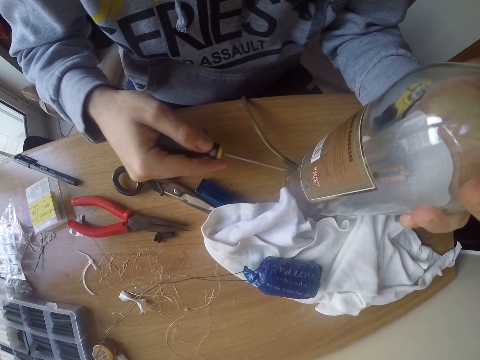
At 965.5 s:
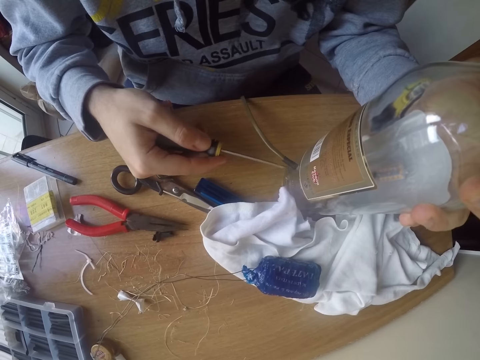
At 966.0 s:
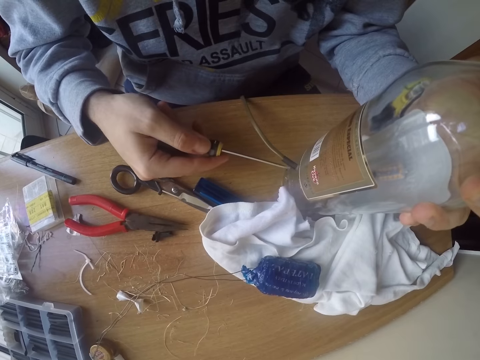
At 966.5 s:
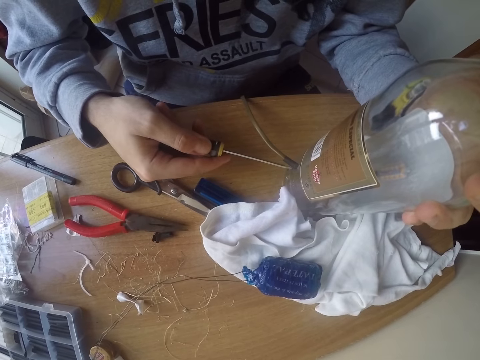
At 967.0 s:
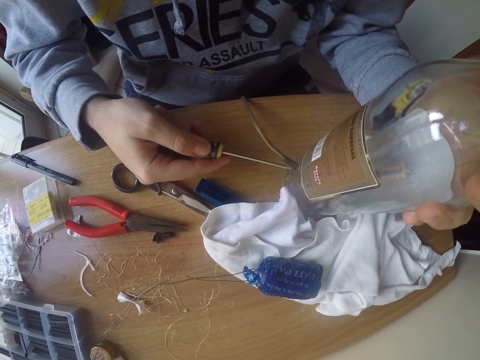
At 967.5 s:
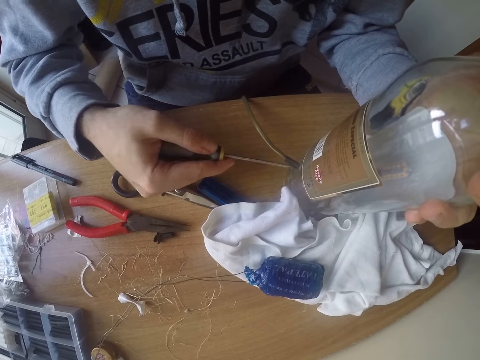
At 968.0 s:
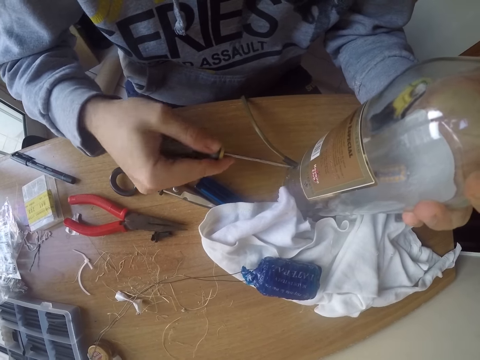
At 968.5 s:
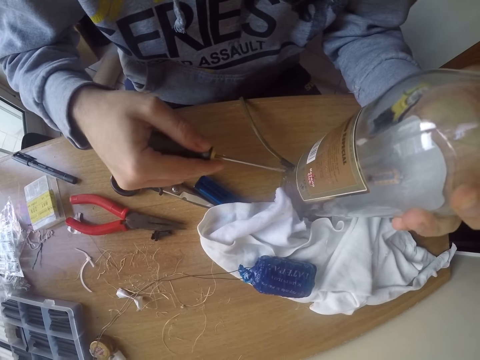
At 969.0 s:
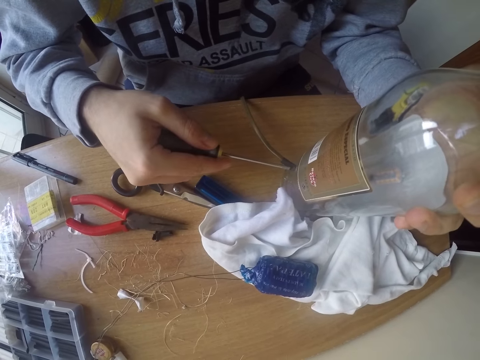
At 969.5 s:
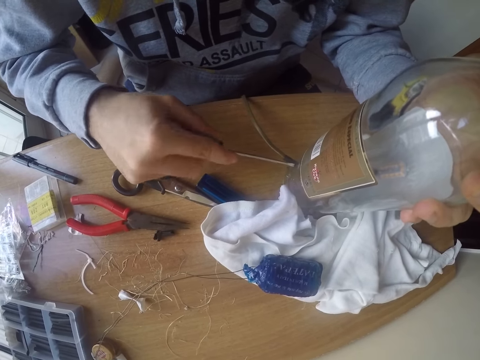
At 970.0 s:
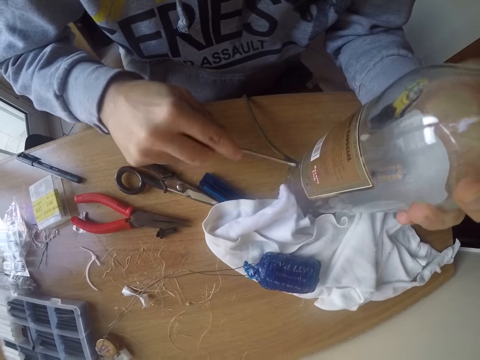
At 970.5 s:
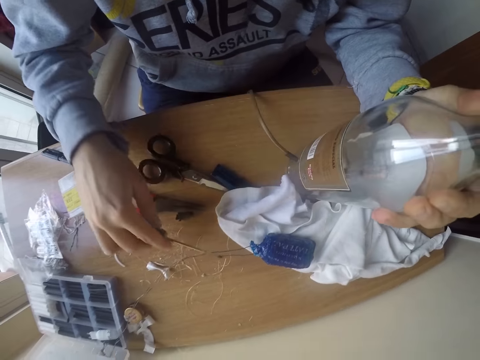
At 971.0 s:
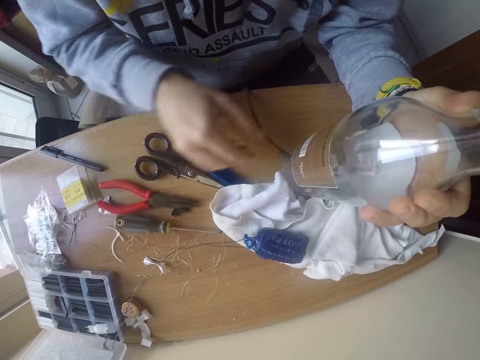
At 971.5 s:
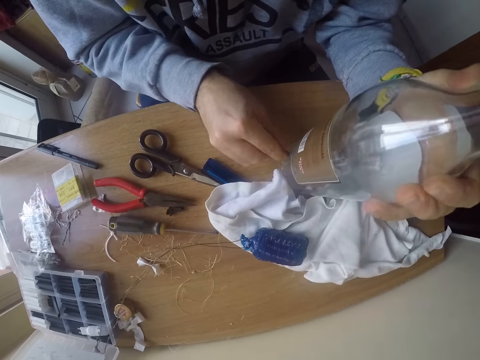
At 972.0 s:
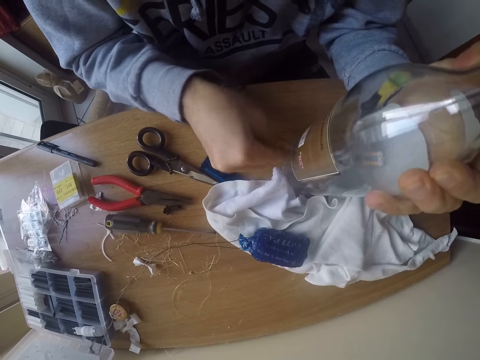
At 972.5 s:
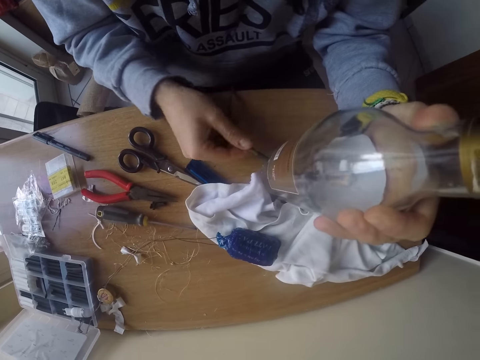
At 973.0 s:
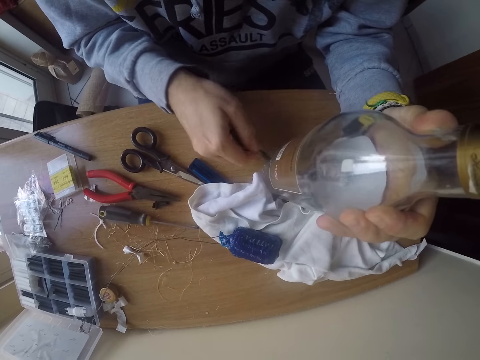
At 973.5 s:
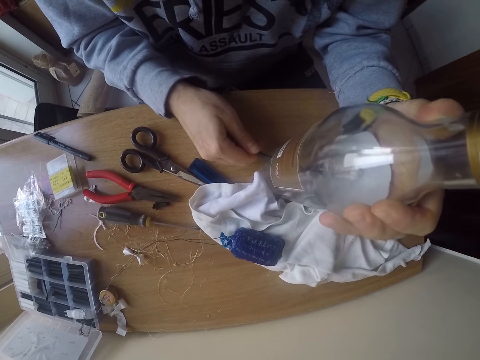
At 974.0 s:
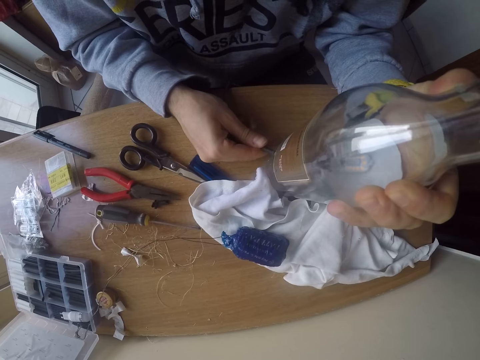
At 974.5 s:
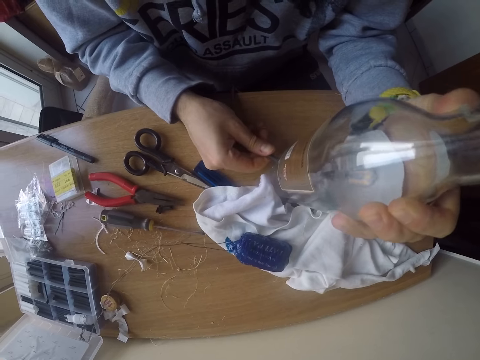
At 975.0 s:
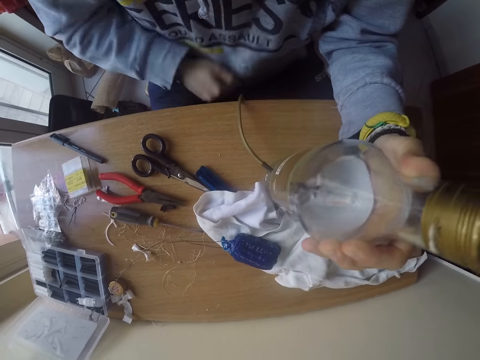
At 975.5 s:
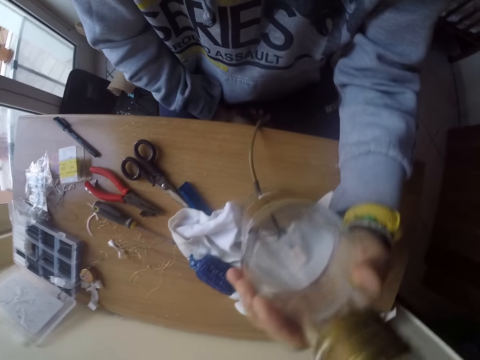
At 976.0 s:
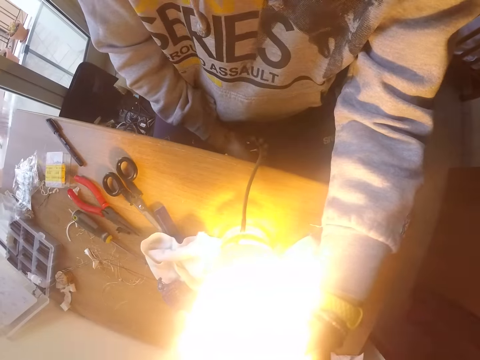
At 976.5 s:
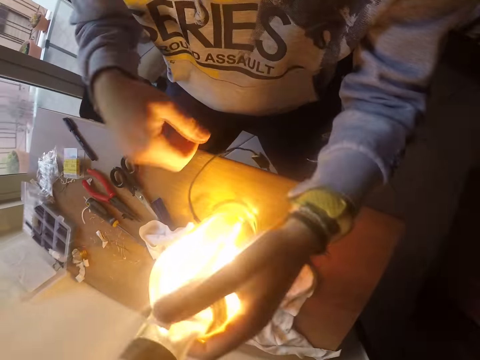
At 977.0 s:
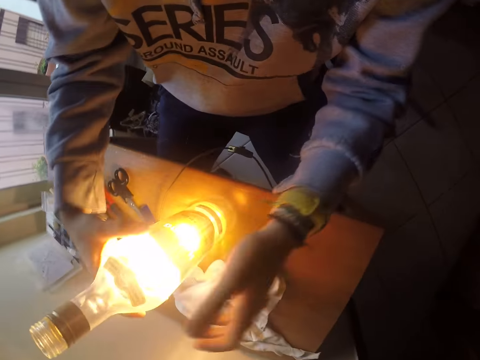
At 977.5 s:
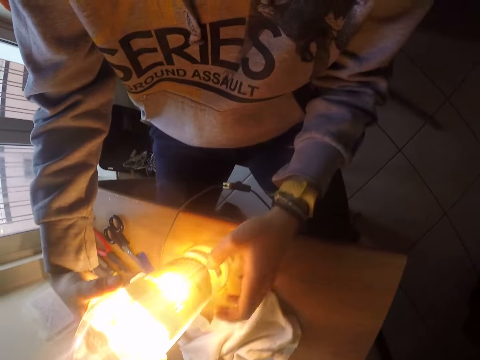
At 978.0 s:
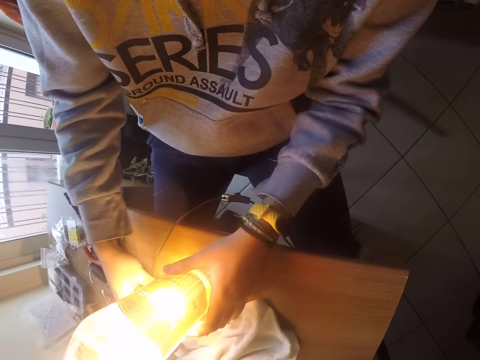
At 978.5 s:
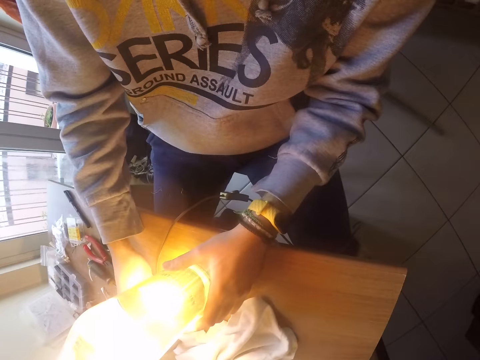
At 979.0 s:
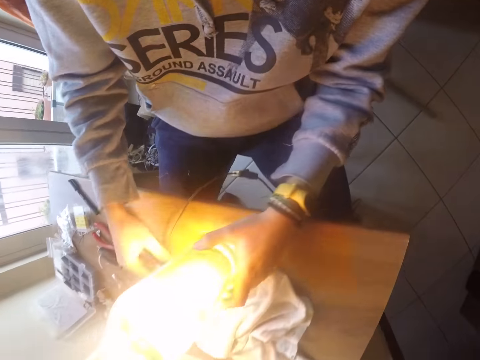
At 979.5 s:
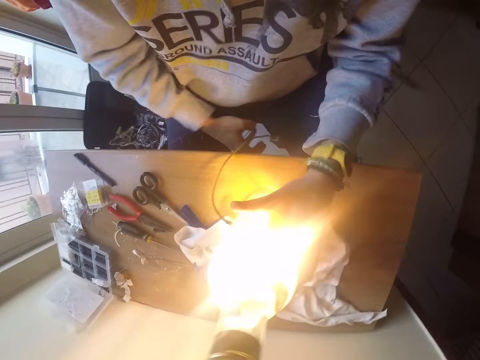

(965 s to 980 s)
The camera wearer places the screwdriver on the table with his right hand. He adjusts the cable in the bottle lamp on the table with his right hand. He lifts a hand from the cable. He presses a button on the bottle lamp with his right hand. He switches on the bulb on the cable switch. He rotates the bottle on the table. He holds the bottle lamp on the table with both of his hands. He removes his left hand from the bottle lamp on the table. He holds the bottle lamp on the table with his left hand.

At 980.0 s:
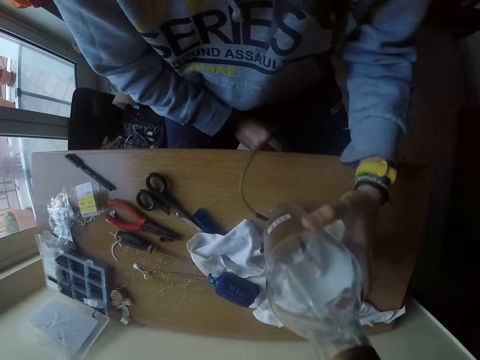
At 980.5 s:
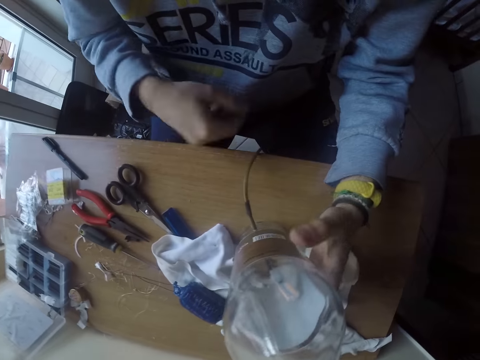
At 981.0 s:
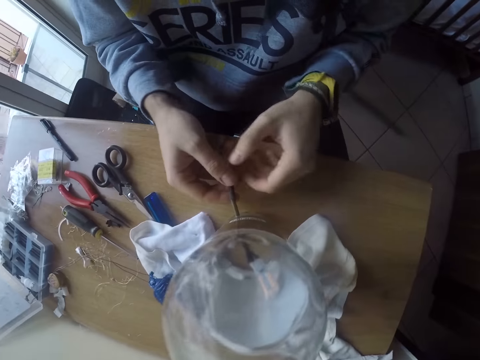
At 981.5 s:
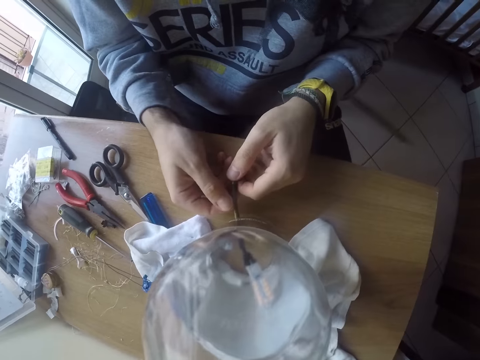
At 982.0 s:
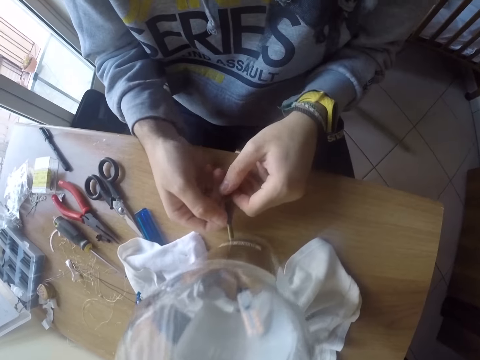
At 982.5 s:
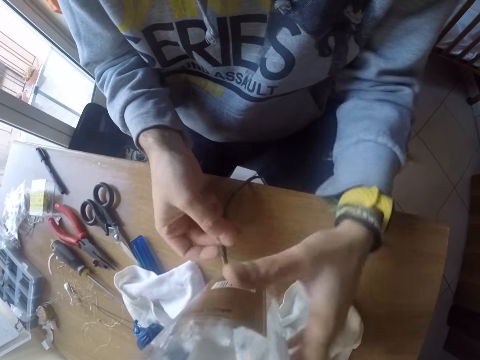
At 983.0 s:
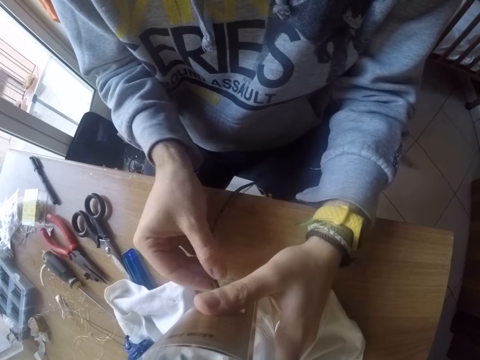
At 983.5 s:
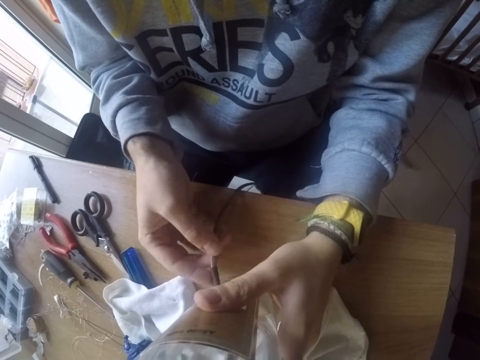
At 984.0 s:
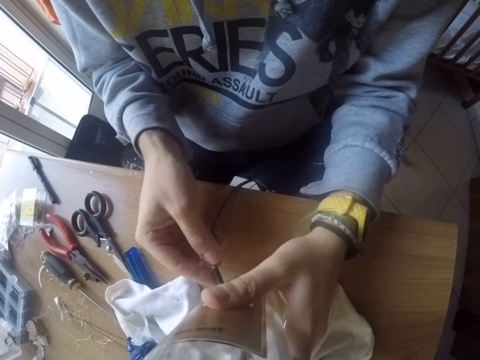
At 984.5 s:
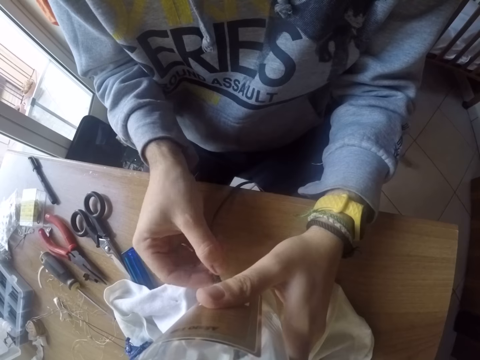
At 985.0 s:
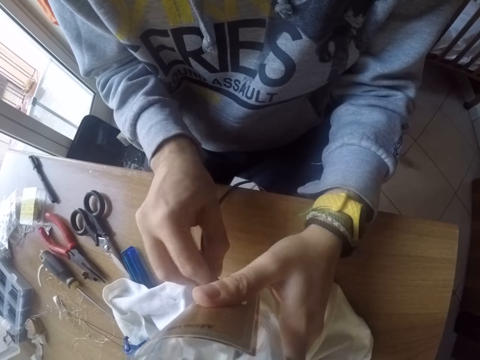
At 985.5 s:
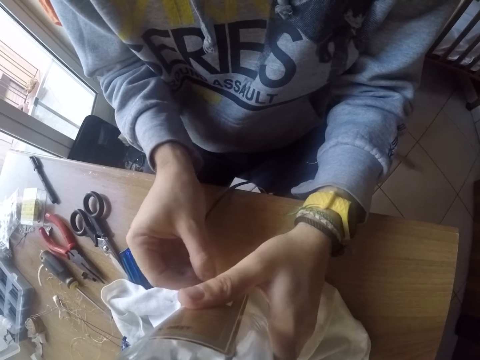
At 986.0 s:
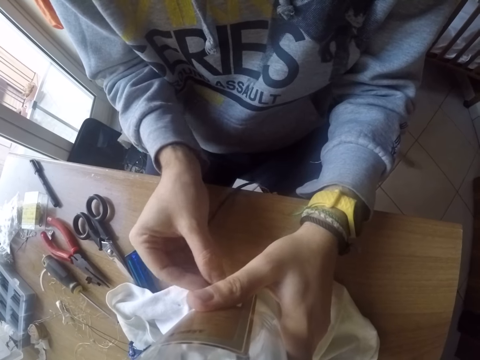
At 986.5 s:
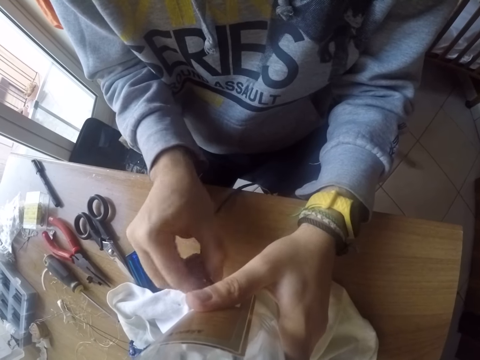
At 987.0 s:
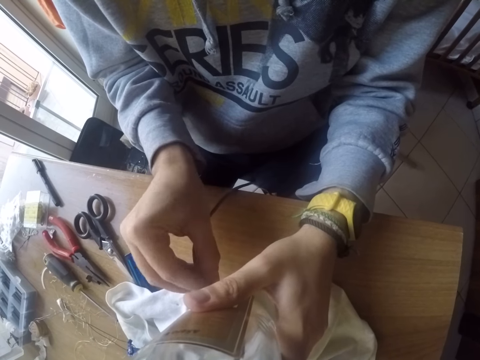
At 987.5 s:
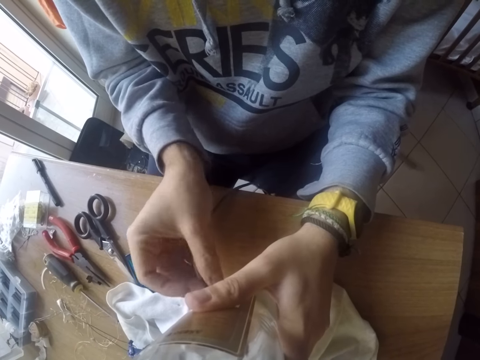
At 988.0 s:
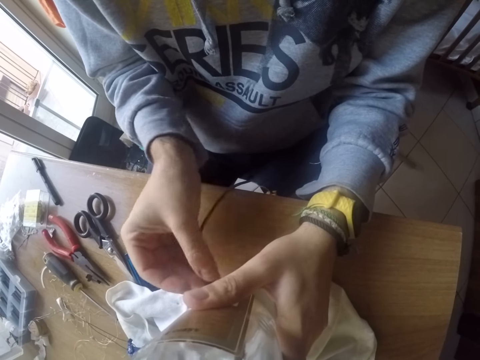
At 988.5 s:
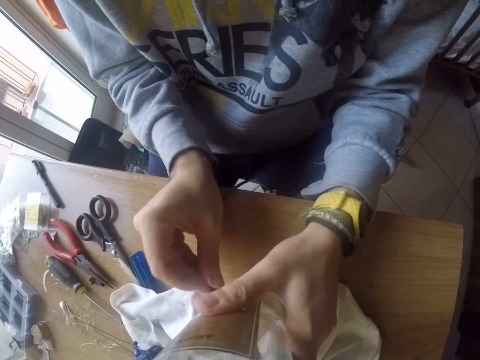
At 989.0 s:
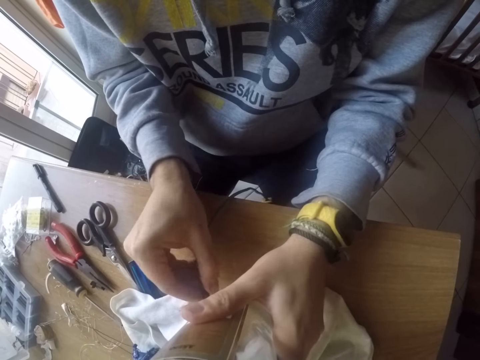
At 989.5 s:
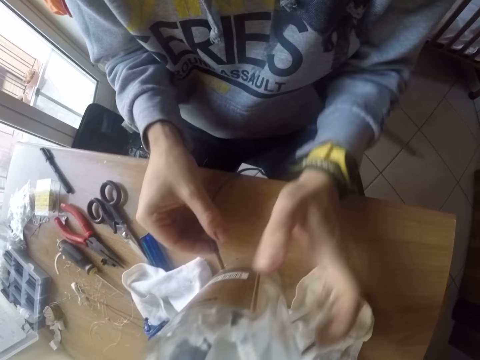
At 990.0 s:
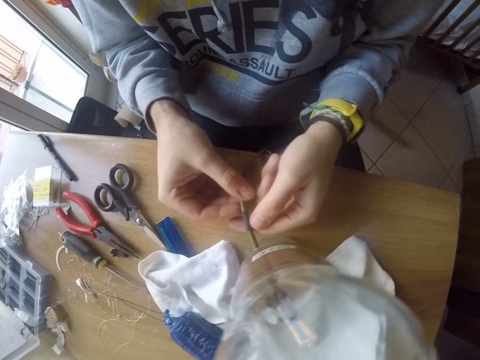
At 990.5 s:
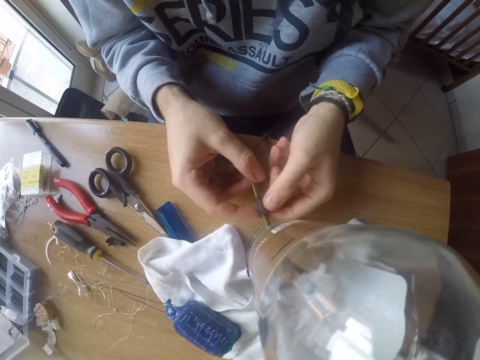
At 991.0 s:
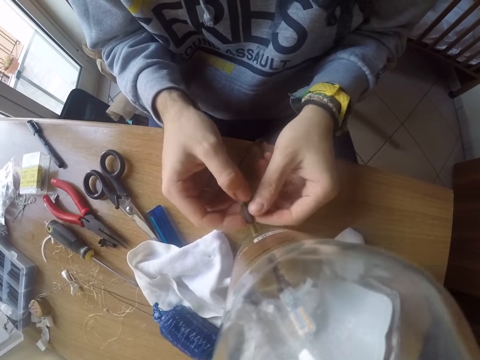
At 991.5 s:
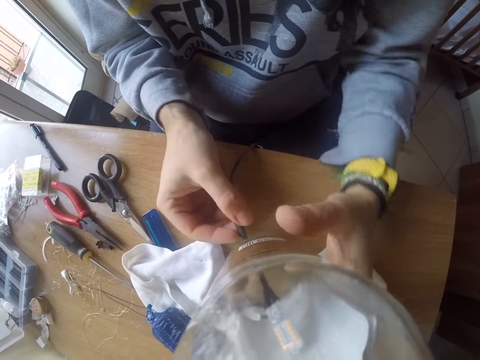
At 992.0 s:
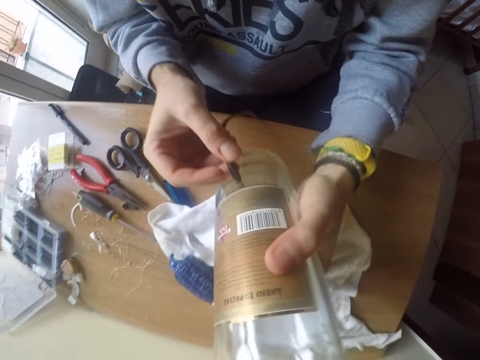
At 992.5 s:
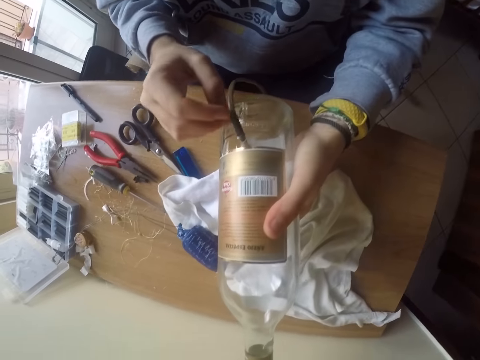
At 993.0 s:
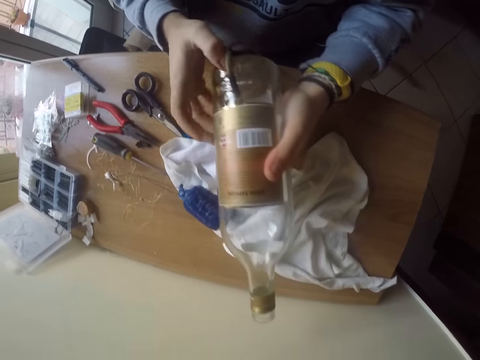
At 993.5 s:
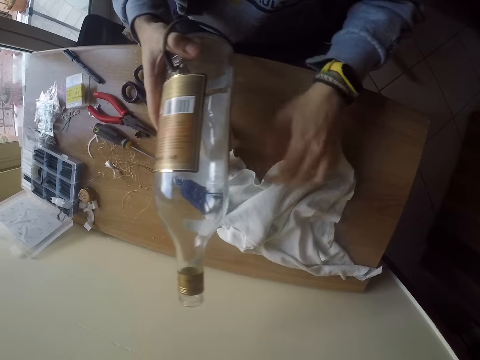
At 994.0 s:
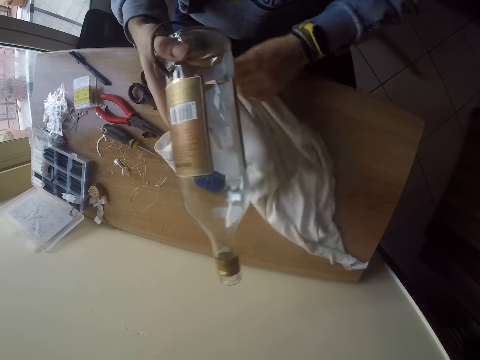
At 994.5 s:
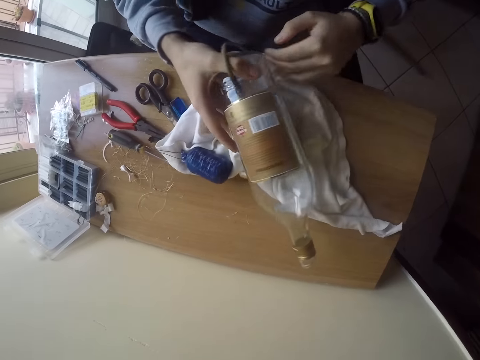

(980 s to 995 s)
The camera wearer presses the button with his right hand. He switches off the bulb on the cable switch. He holds the cable with his right hand. He adjusts the cable ring with a hand. He holds the cable with his left hand. He adjusts the cable in the bottle lamp on the table with his right hand. He holds the bottle lamp on the table with his left hand. He adjusts the cable in the bottle lamp on the table with both hands. He holds the bottle lamp on the table with his left hand and lifts the bottle lamp from the table with his left hand. He passes the bottle from his left hand to his right hand. He moves the cloth on the table with his left hand. He places the bottle lamp on the cloth on the table with both hands.
